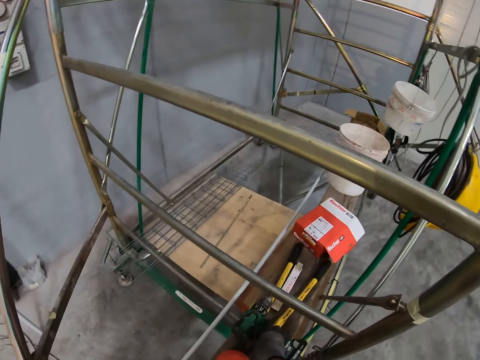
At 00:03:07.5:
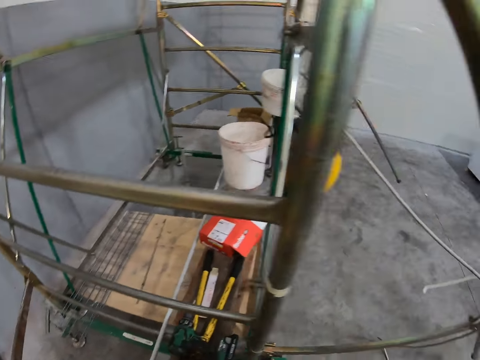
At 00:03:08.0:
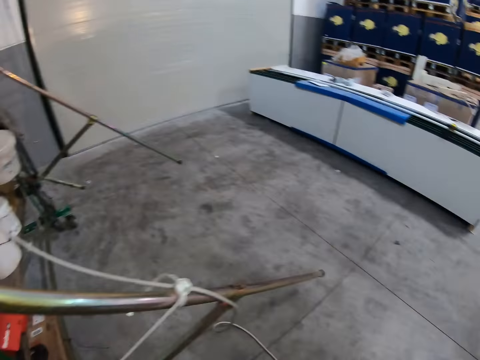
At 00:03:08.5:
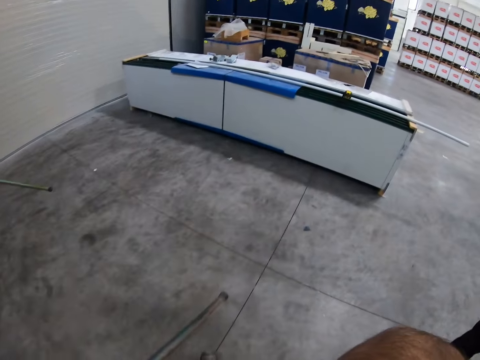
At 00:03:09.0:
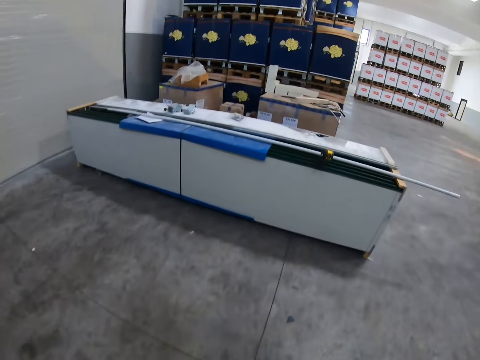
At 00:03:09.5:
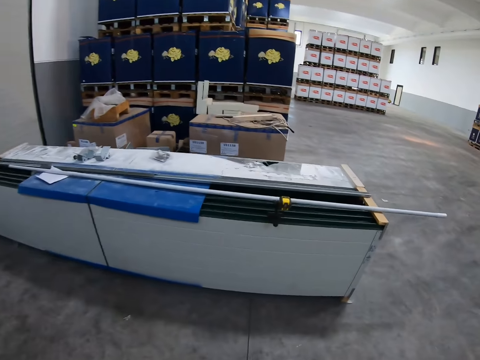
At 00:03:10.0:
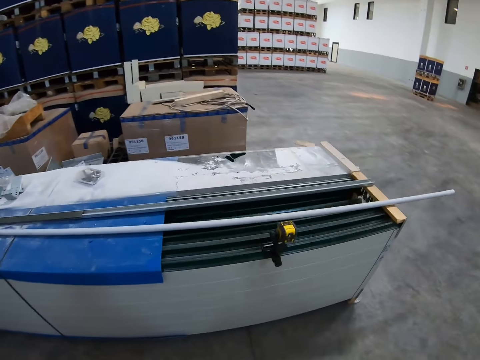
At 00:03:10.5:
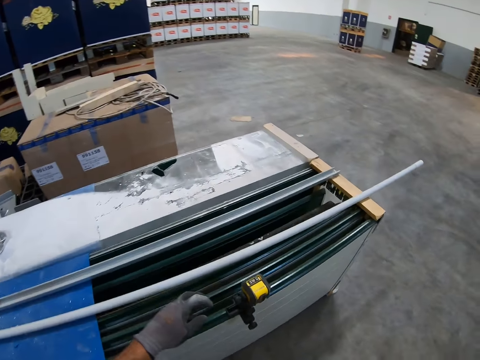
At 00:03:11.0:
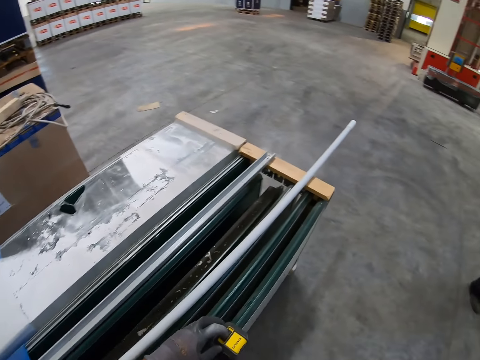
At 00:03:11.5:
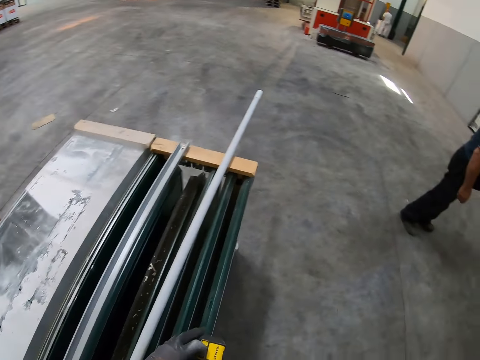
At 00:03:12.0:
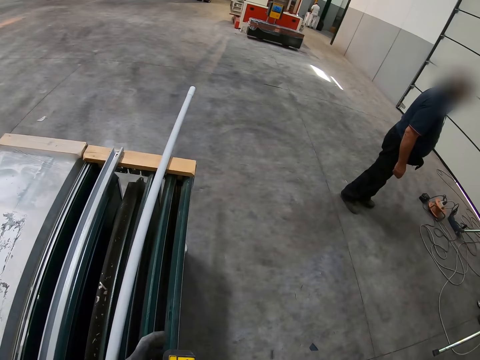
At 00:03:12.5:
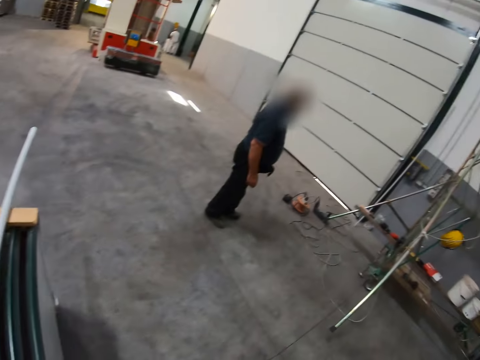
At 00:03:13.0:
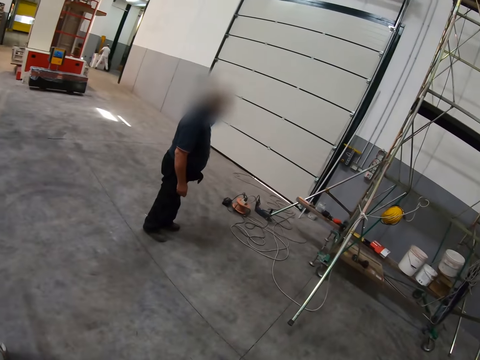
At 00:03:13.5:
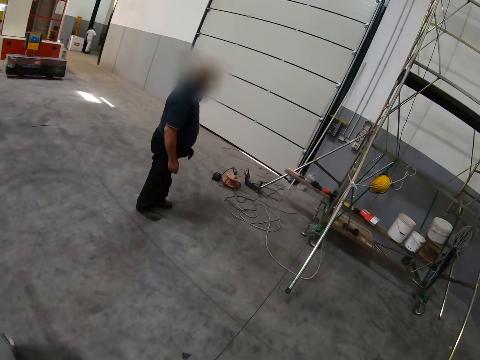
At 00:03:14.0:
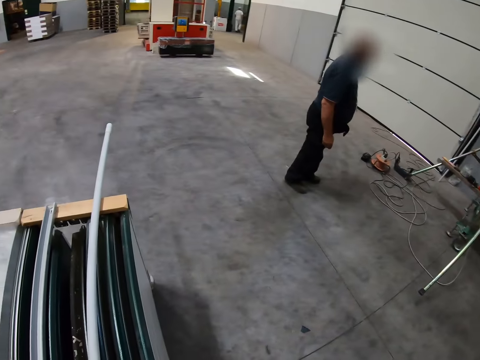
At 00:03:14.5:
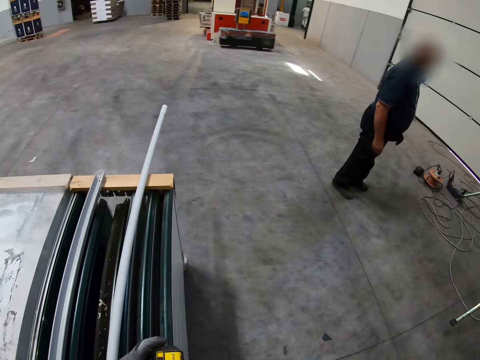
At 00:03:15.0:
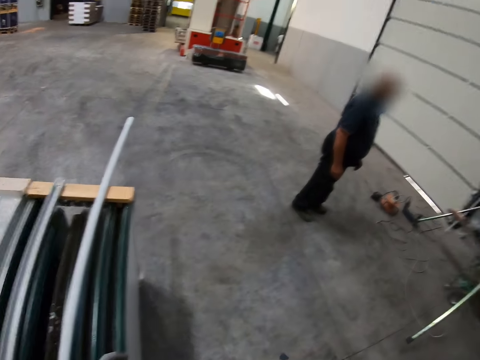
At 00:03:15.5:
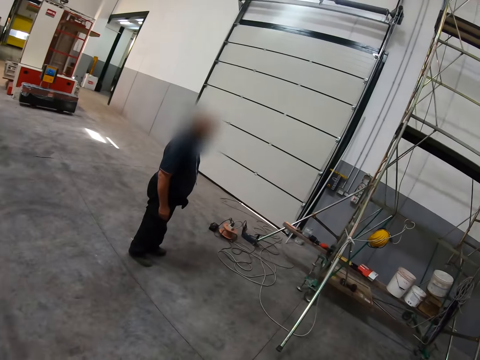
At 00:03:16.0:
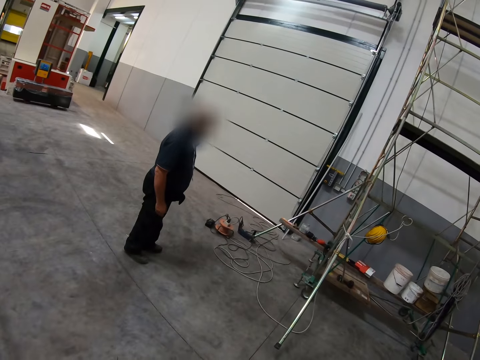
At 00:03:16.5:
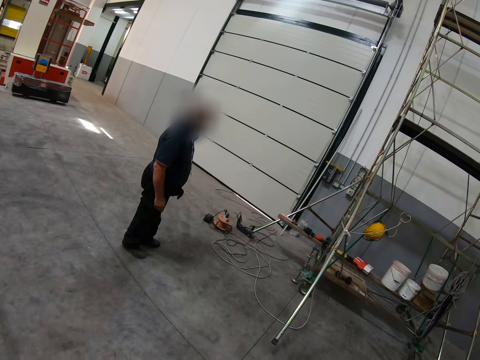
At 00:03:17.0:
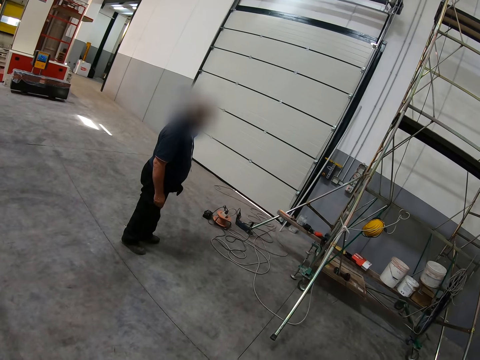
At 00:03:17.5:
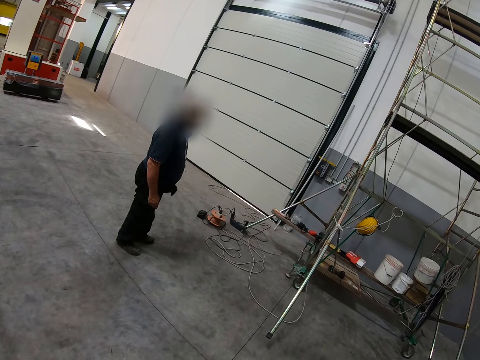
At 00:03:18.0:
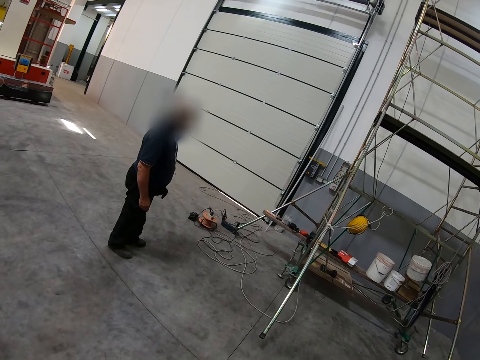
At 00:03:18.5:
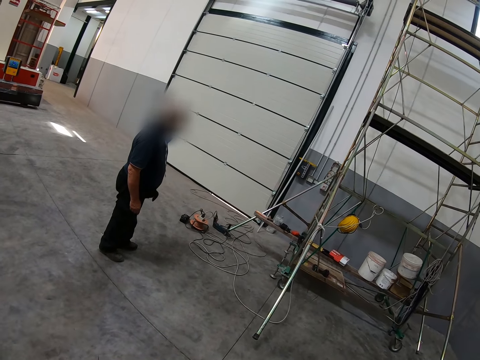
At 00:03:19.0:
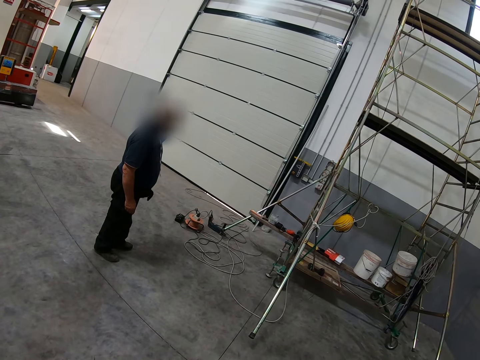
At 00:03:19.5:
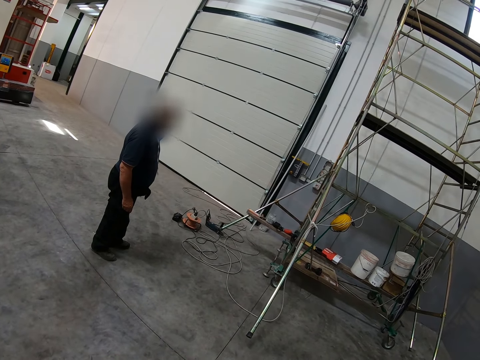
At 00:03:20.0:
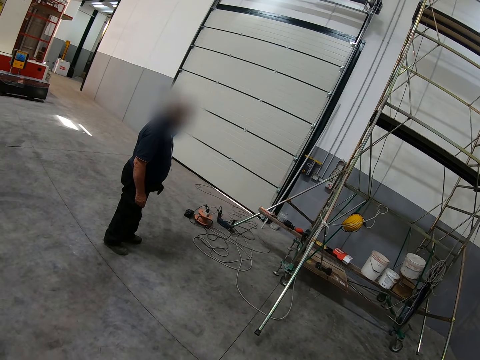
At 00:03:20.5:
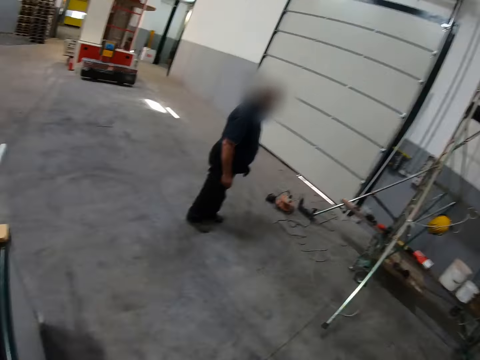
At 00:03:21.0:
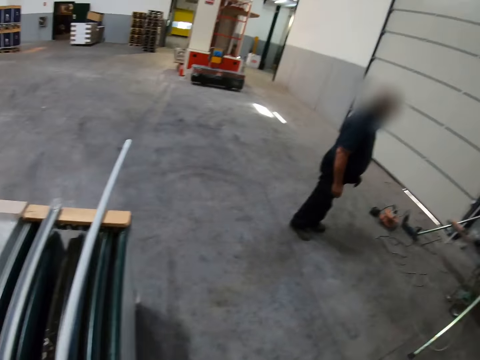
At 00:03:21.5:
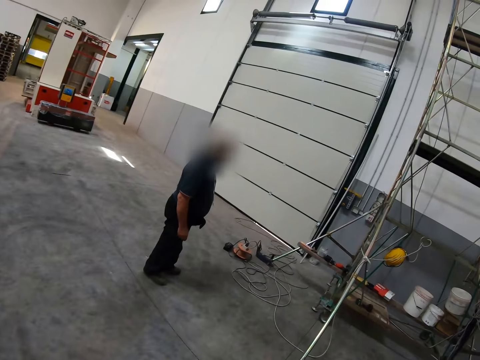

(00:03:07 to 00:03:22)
The camera wearer puts the soldering gun on a bench. They walk around. They touch something, pick the socket tester. They look at the wall.

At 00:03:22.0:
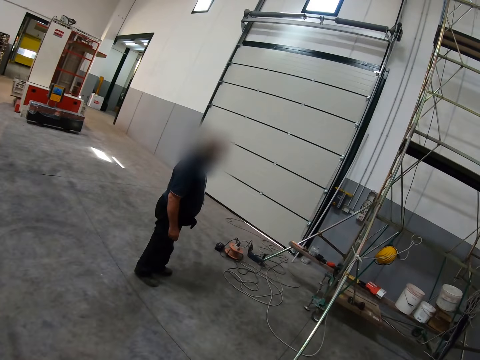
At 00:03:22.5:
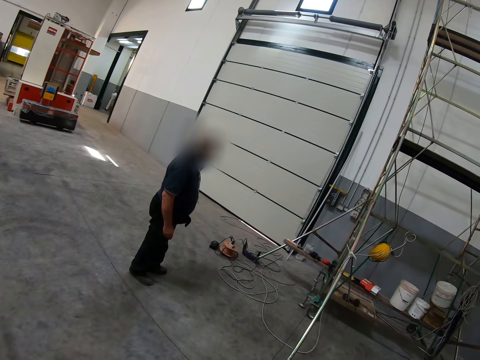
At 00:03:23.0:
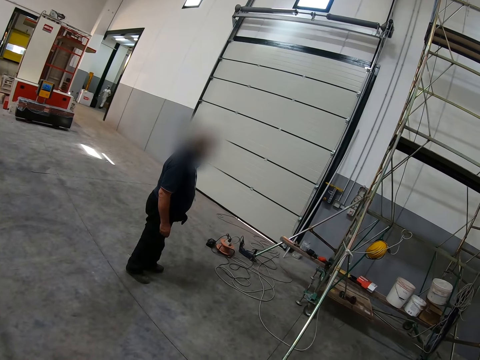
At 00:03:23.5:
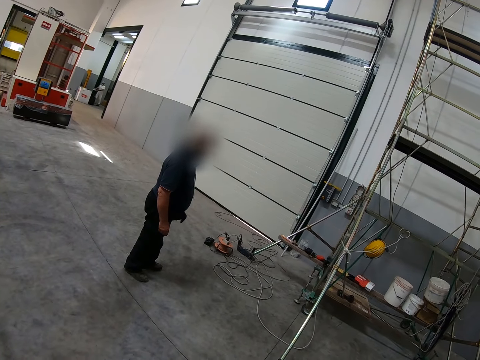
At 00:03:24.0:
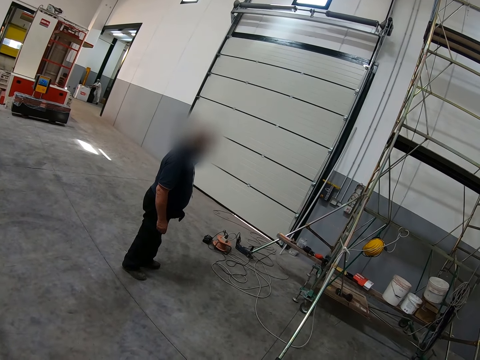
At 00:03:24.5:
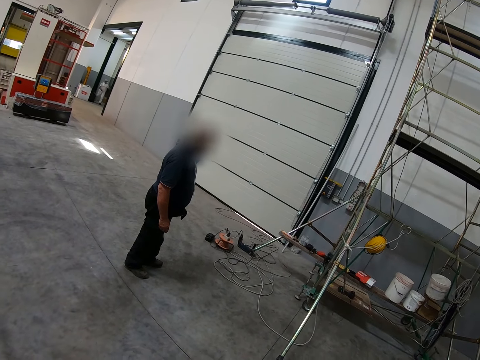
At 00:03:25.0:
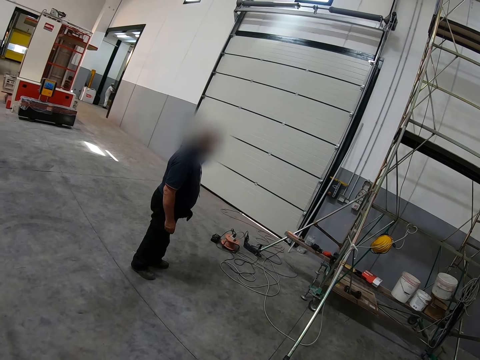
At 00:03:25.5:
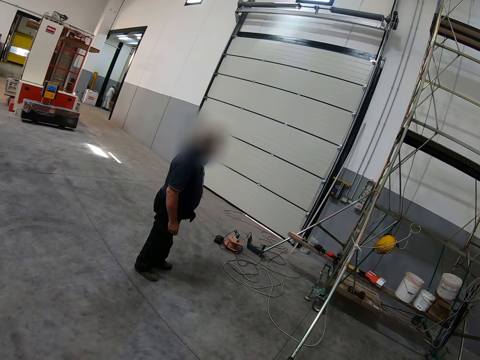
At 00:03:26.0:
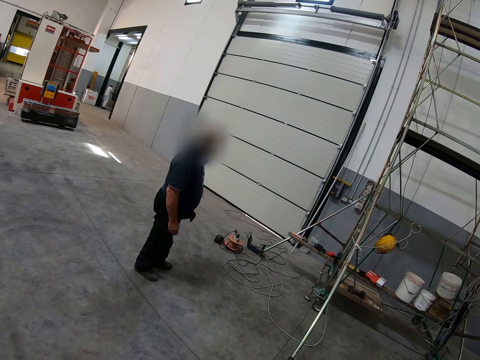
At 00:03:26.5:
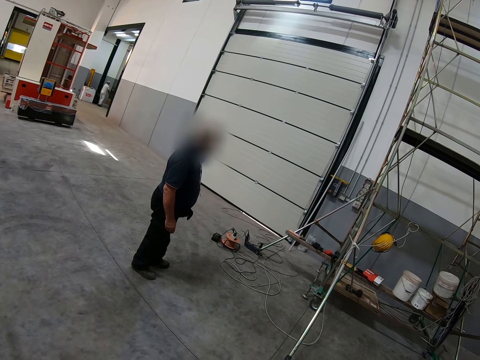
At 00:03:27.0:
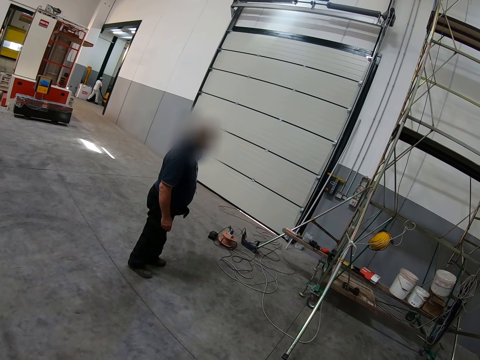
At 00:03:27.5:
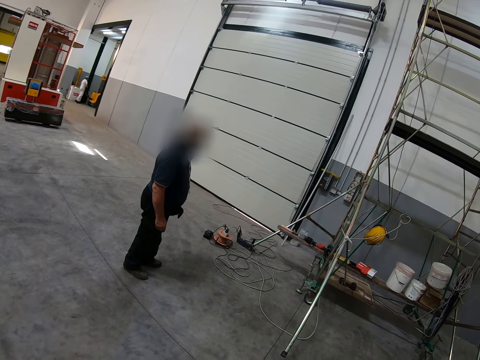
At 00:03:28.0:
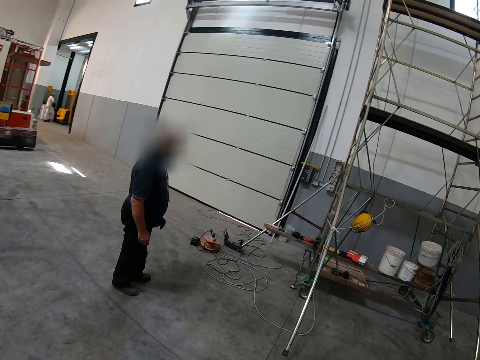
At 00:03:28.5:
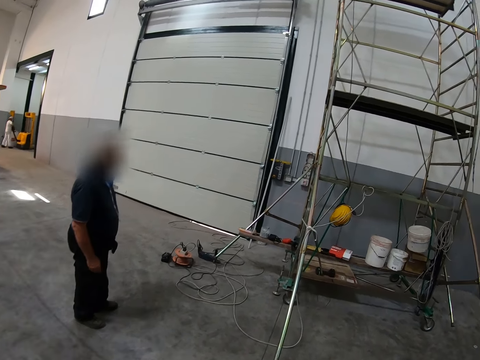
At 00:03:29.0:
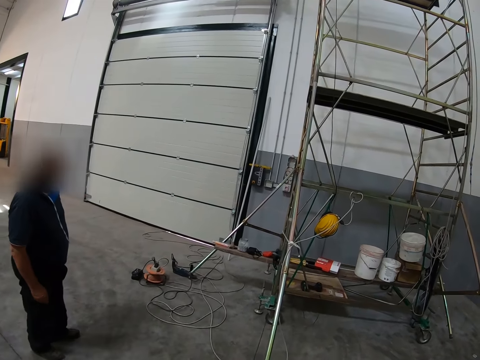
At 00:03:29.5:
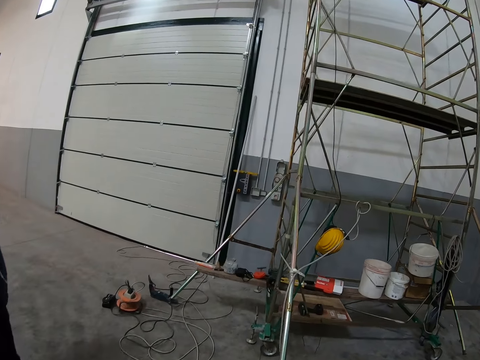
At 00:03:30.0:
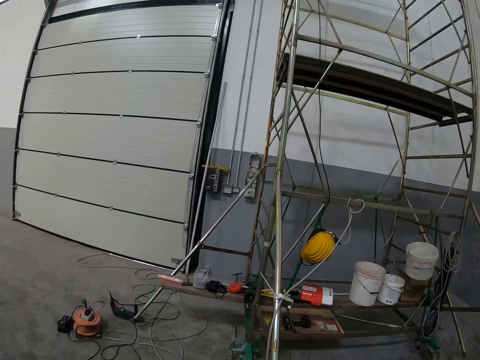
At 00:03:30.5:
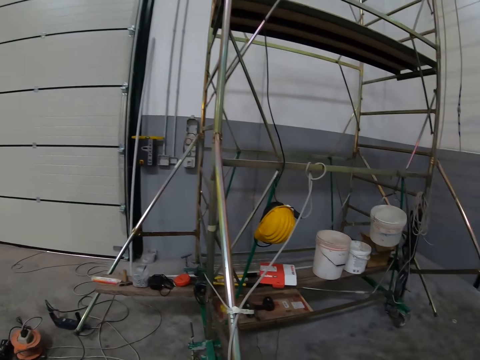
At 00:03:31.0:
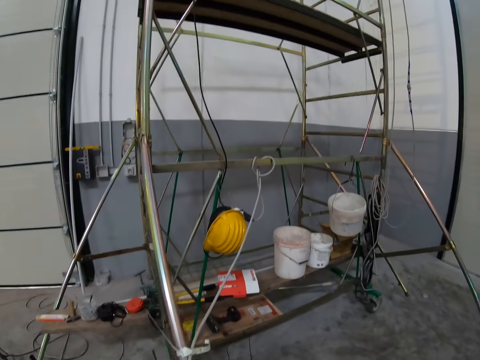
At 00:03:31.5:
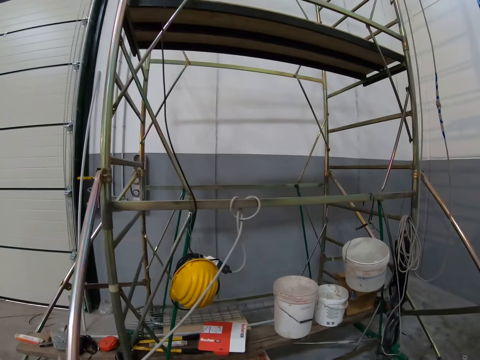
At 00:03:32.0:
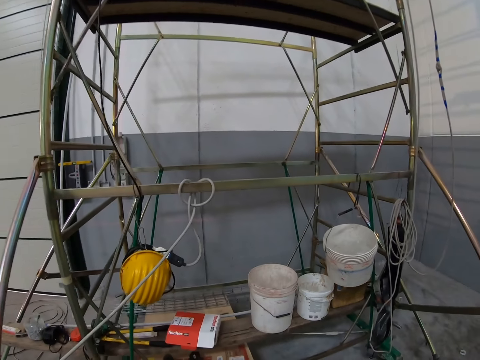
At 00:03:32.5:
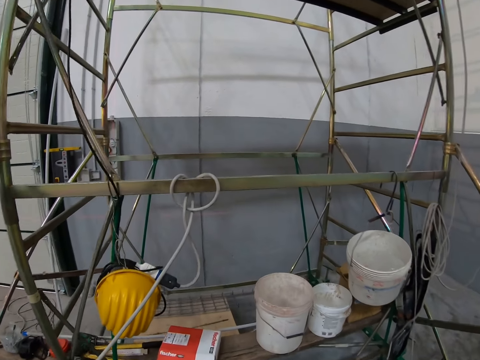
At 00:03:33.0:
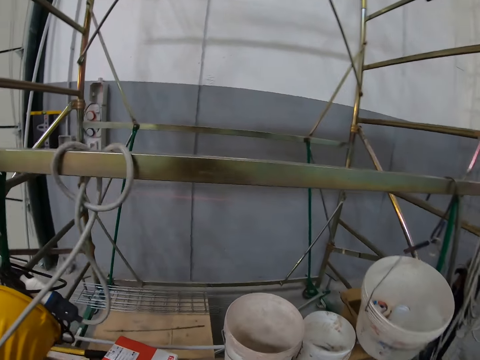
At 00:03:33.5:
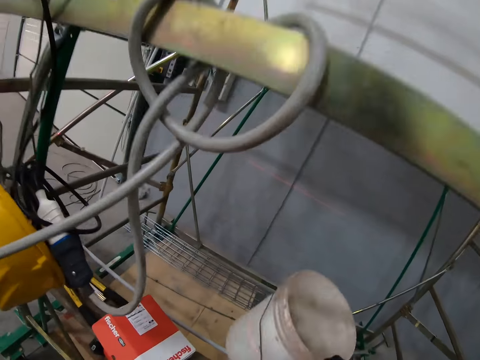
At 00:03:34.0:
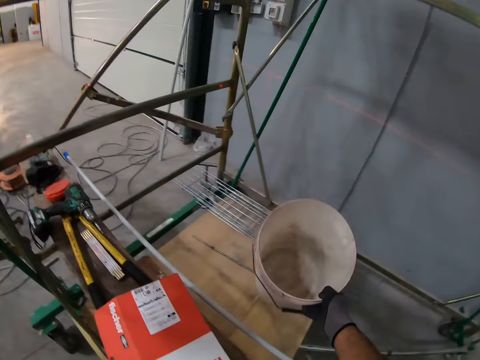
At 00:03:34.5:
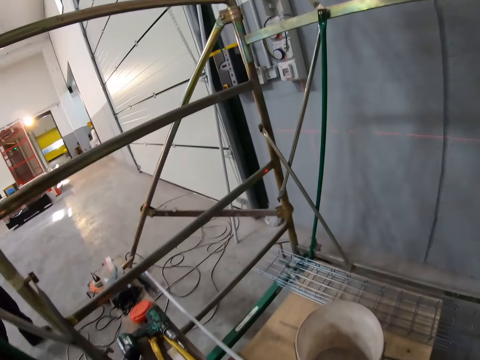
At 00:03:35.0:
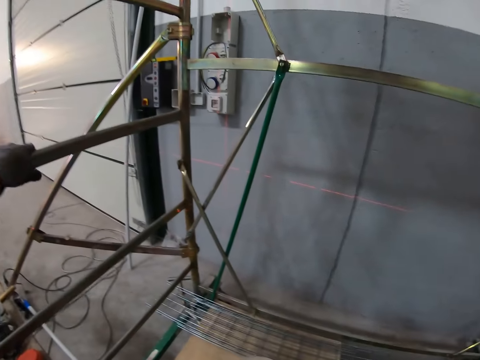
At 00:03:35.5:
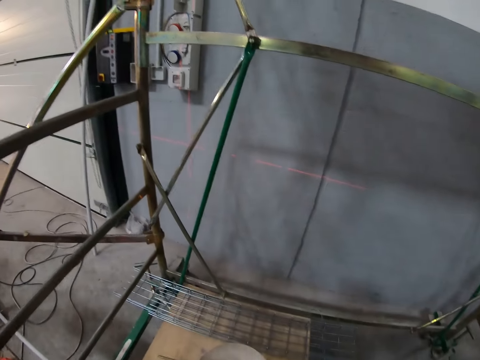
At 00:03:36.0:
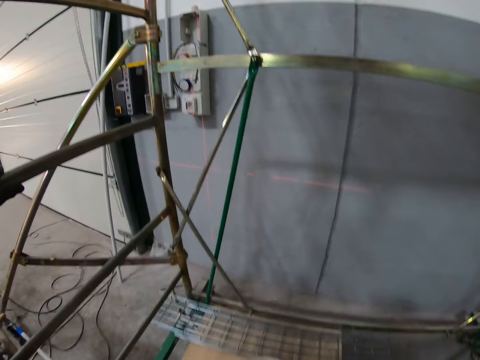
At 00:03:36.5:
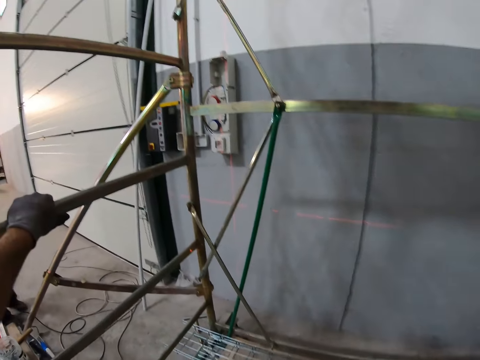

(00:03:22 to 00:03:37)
The camera wearer walks around. A man pulls something. The camera wearer picks a bucket from the bench. They put the bucket on top of a plywood. They hold the electrical ladder. They climb something.
